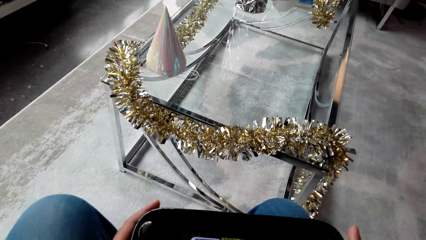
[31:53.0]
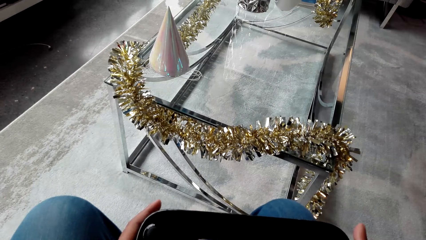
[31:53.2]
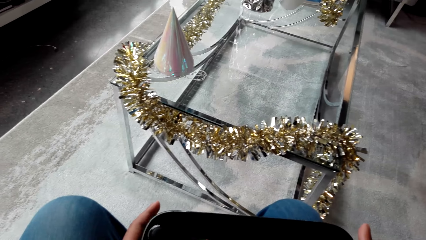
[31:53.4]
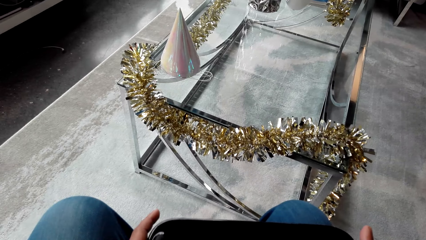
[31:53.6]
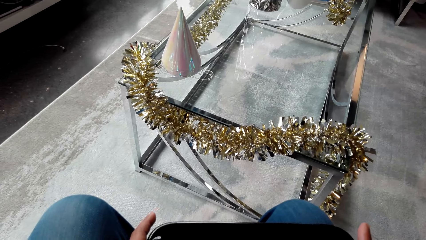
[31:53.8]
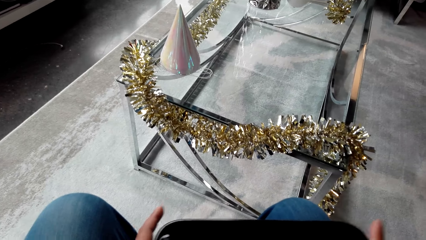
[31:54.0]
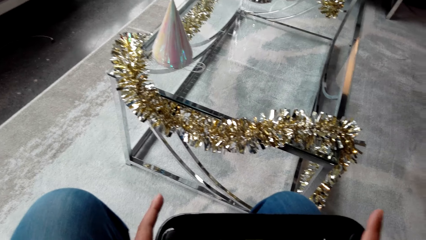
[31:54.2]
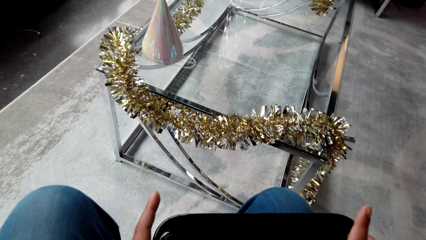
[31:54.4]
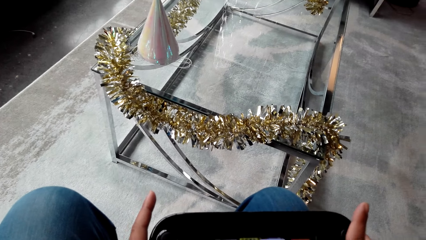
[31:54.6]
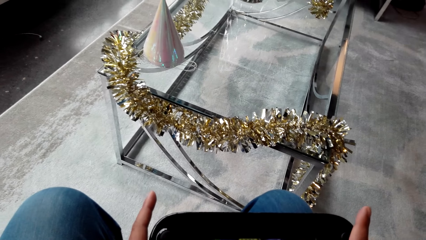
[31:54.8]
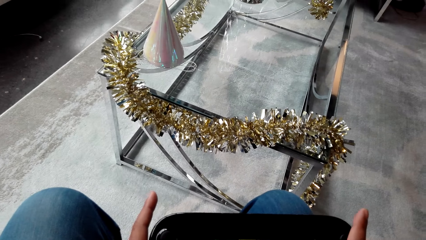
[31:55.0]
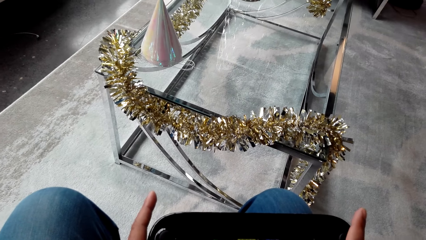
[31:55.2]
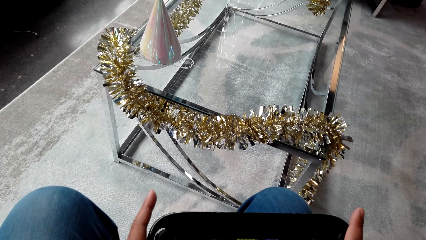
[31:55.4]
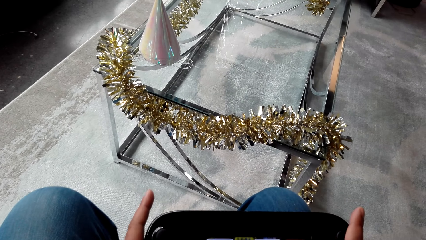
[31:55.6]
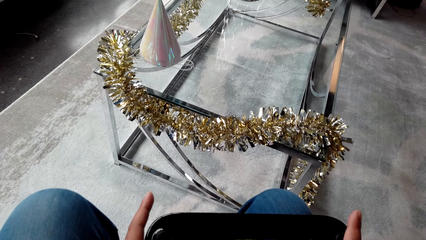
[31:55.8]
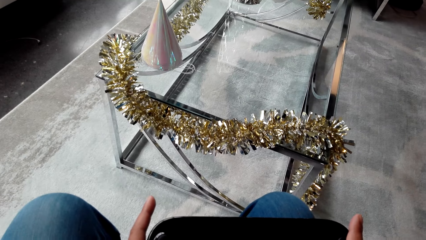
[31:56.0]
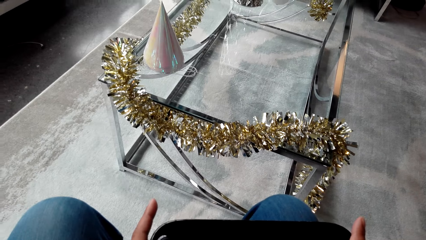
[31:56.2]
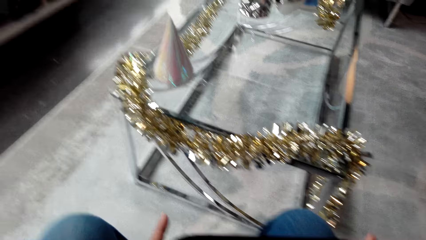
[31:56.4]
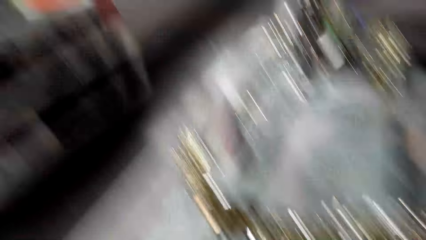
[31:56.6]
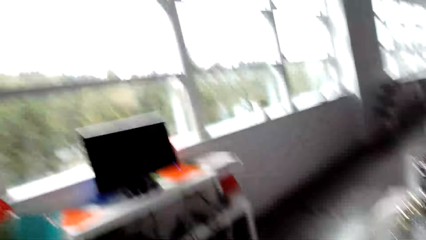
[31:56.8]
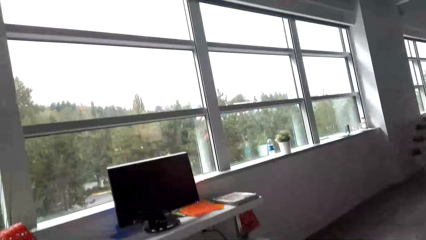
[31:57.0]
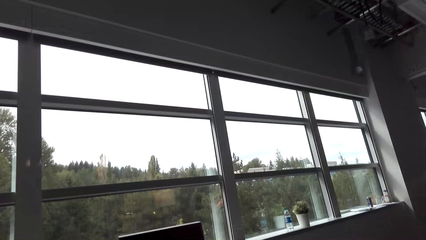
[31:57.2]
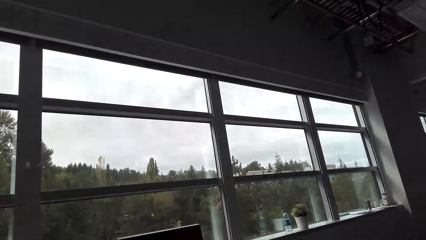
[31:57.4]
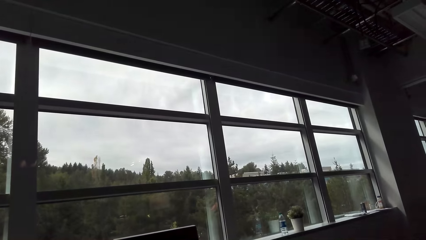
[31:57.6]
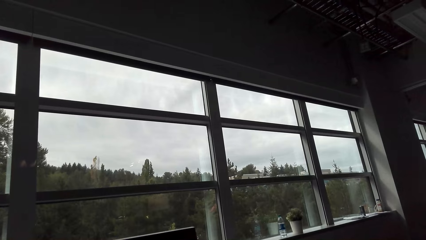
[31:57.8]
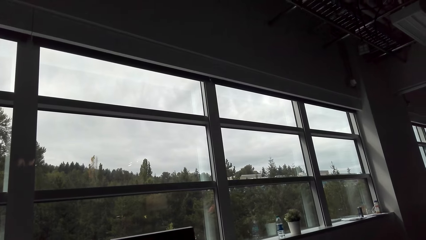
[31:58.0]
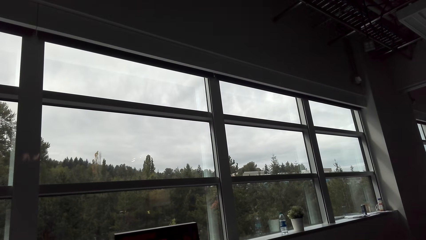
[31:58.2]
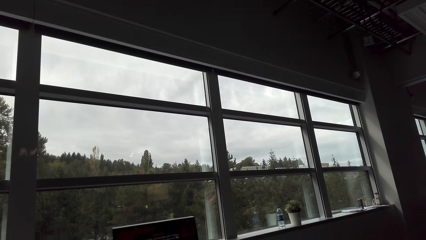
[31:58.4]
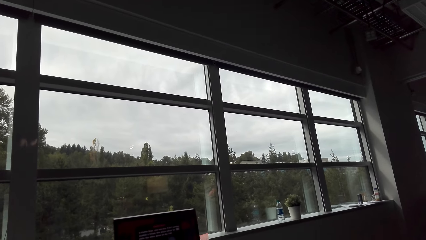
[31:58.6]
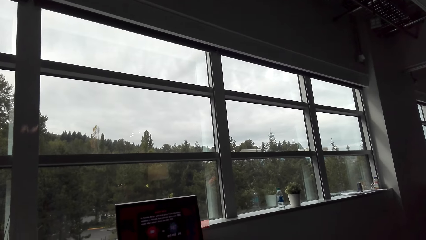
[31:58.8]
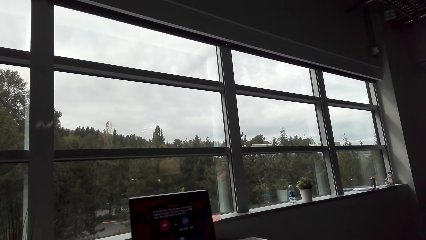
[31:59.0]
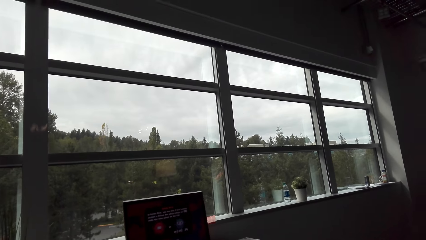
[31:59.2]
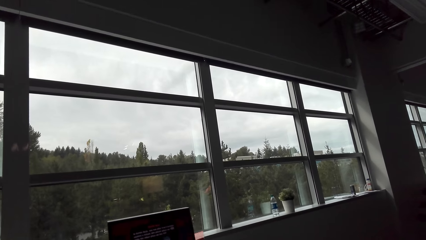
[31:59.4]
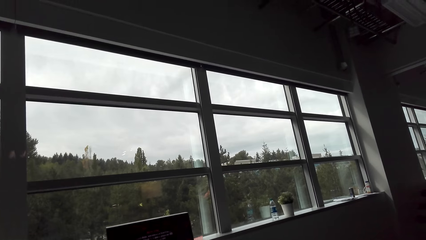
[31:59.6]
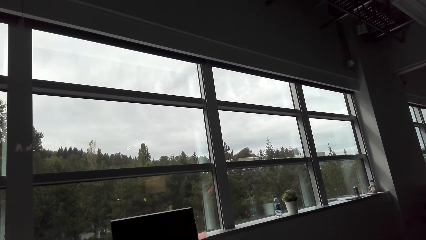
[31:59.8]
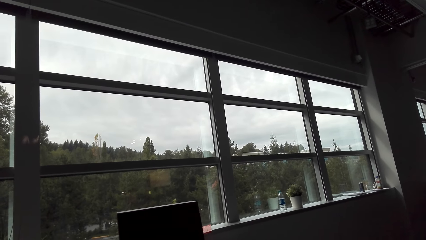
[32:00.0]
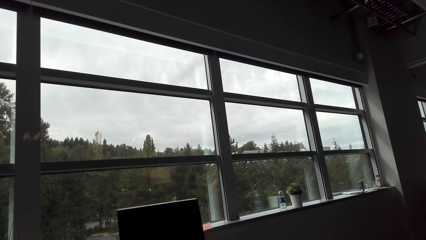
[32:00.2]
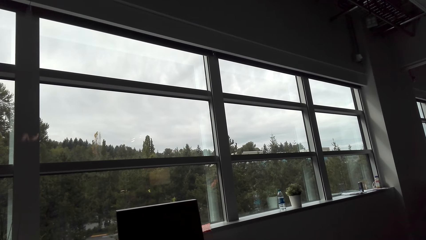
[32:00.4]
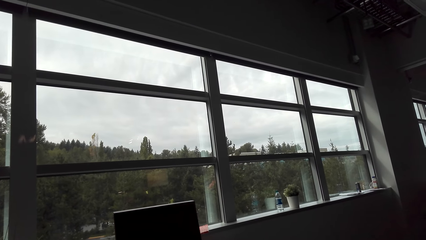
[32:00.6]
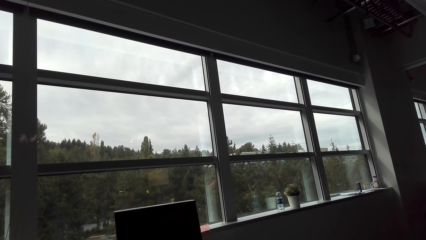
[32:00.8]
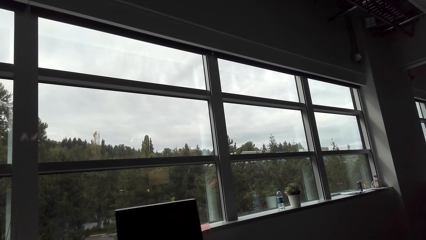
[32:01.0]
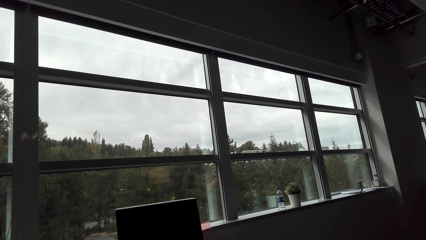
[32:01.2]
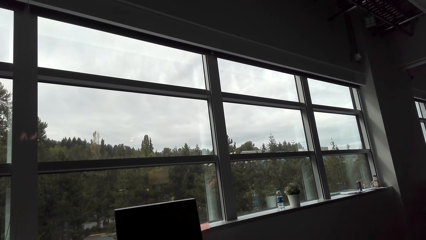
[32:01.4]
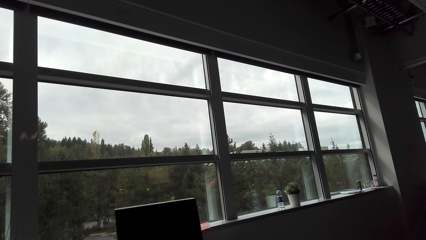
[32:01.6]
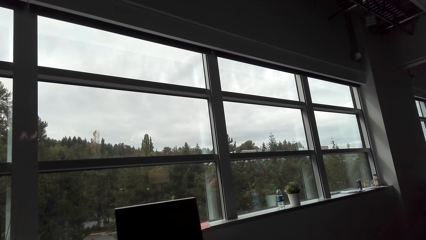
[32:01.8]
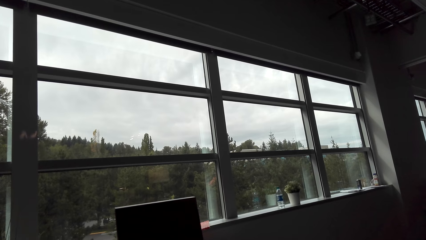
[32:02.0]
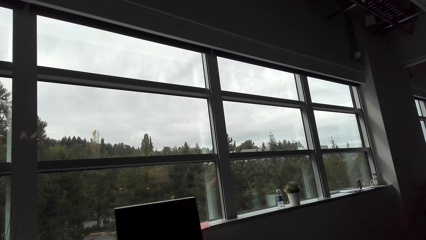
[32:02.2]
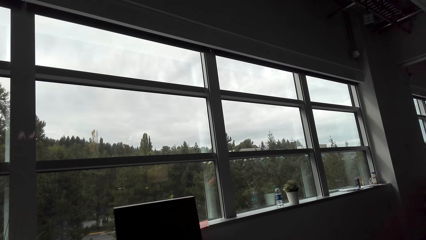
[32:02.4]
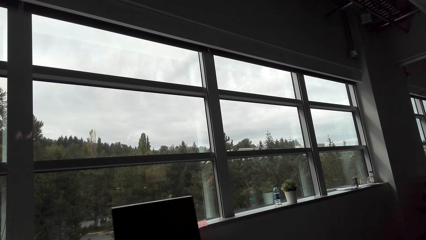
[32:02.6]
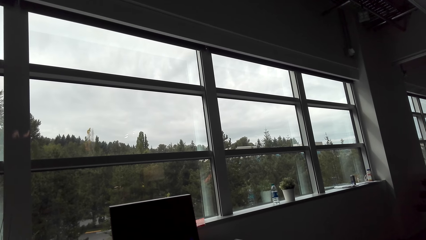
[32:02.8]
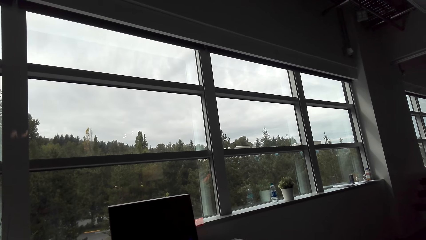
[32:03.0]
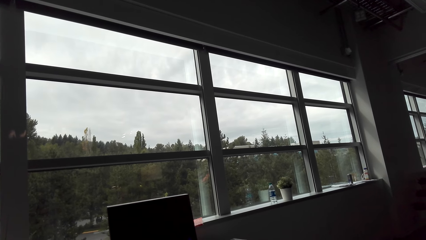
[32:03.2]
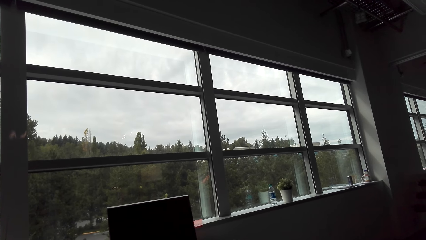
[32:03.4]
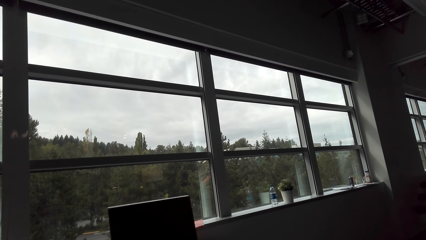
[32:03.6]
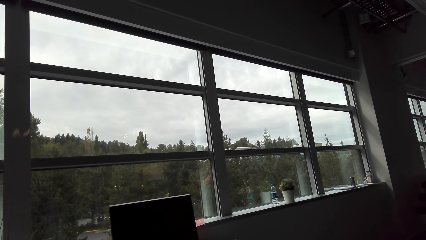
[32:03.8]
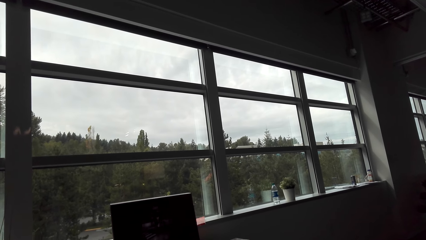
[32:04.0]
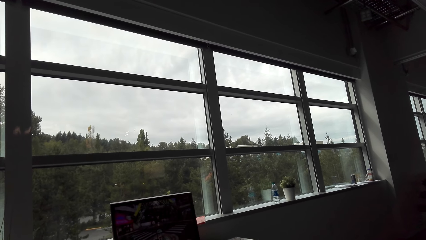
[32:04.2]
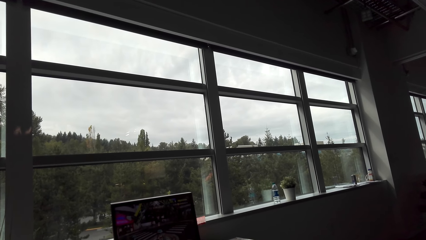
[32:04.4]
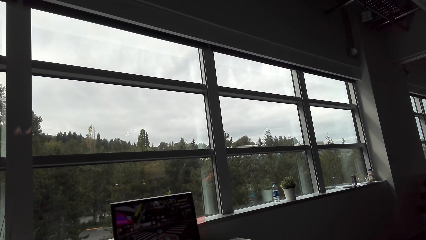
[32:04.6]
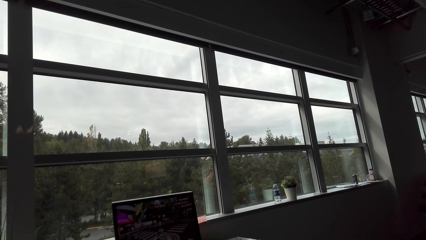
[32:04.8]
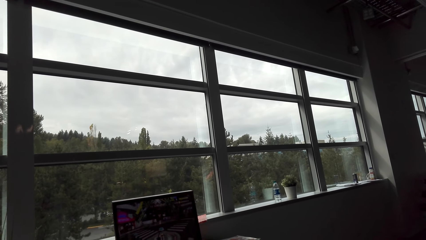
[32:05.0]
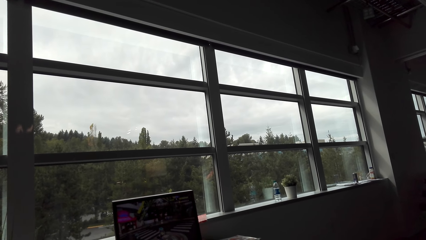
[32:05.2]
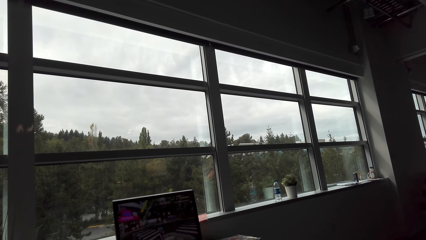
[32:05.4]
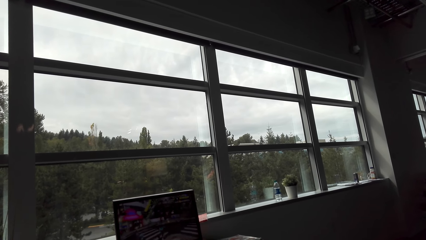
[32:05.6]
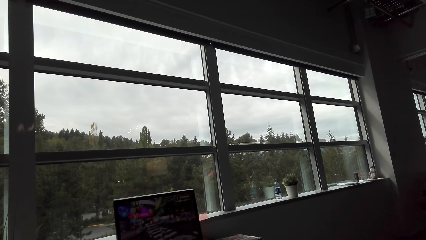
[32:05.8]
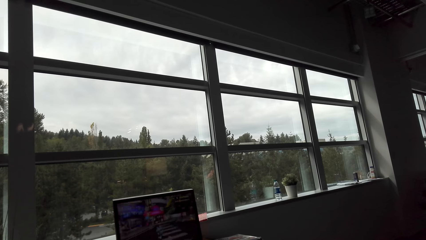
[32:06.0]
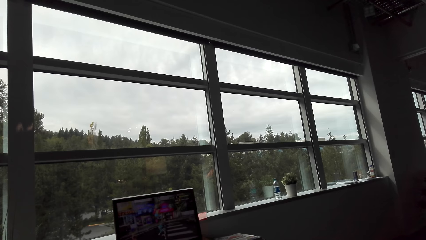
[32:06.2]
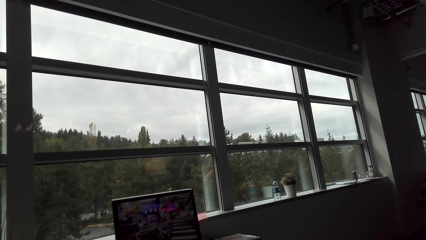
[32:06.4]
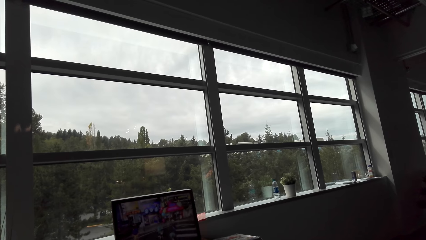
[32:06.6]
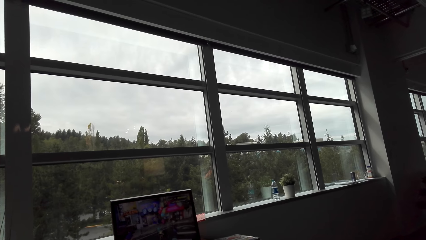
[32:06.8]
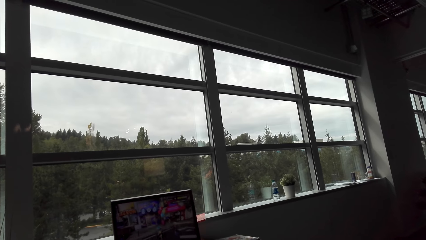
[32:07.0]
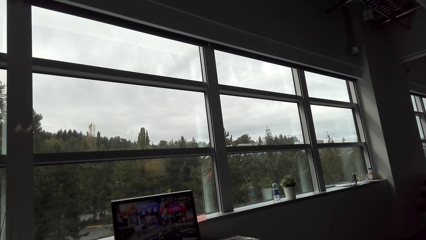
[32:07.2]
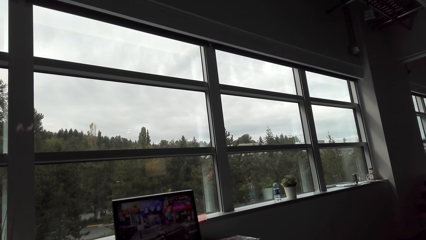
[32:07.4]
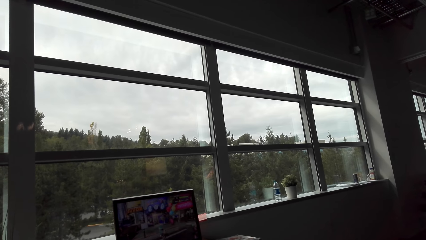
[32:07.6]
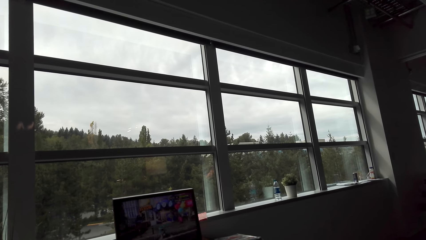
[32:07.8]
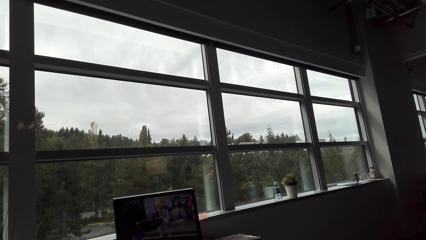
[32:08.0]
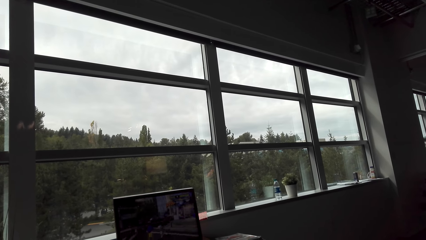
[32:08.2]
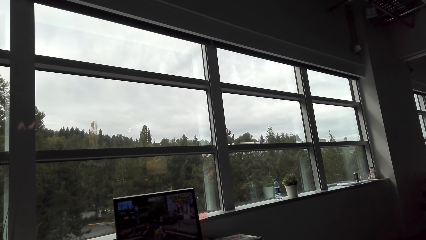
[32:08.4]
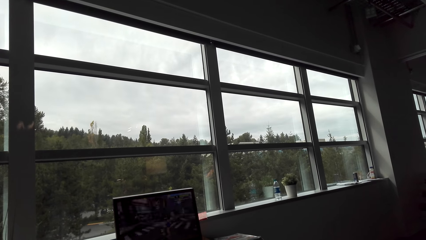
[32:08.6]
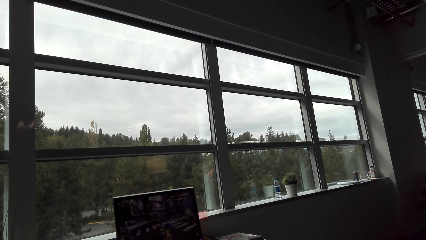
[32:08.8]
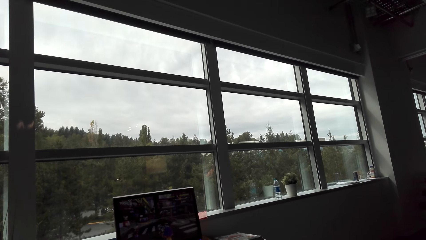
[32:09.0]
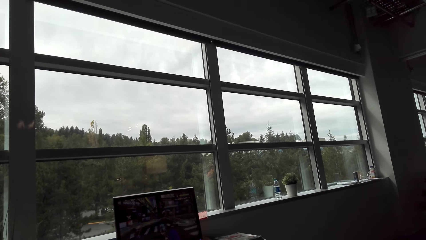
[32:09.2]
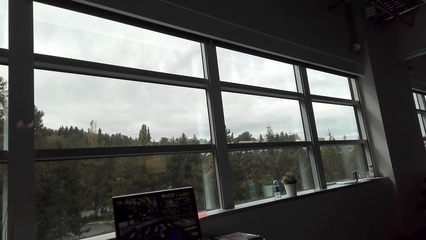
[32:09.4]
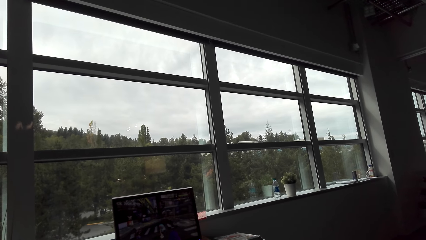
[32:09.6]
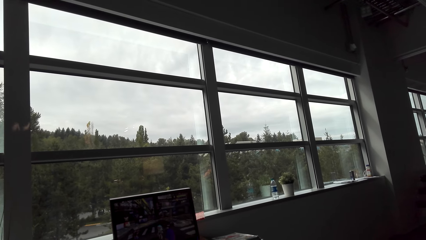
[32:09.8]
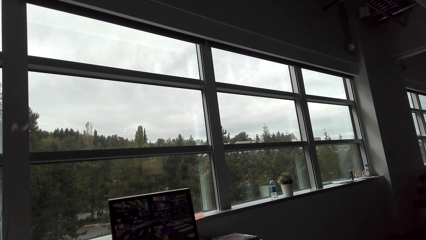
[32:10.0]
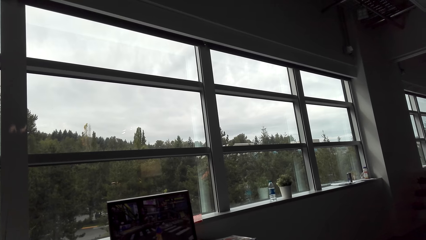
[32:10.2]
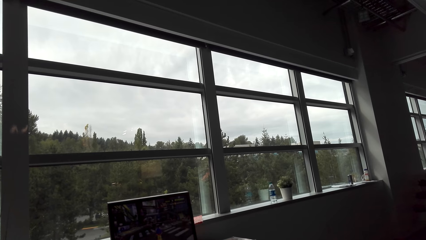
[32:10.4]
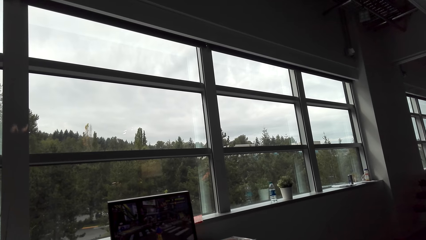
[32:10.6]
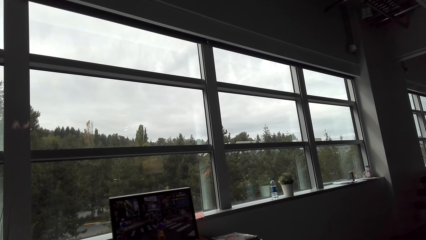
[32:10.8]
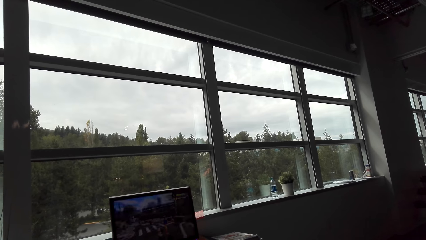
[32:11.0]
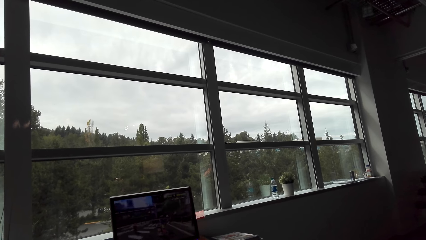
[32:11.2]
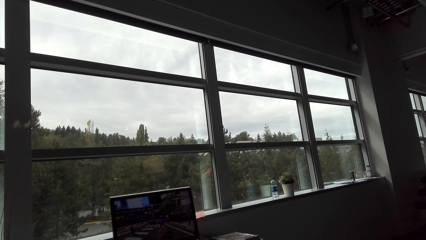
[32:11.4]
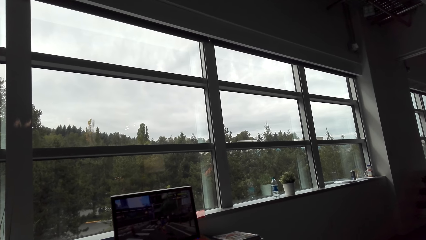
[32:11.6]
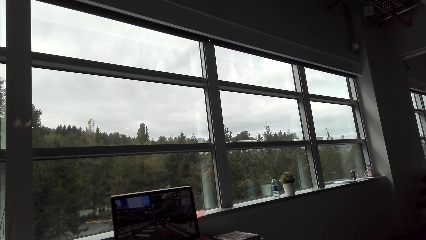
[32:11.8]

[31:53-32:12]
The camera wearer looks at the game console. They play a video game on the tv.
